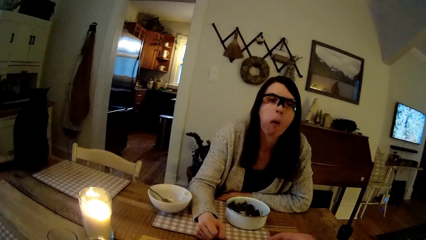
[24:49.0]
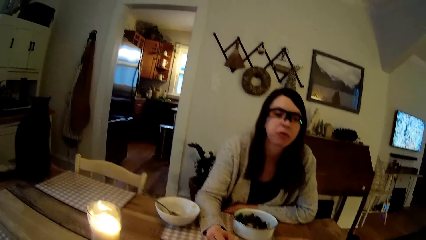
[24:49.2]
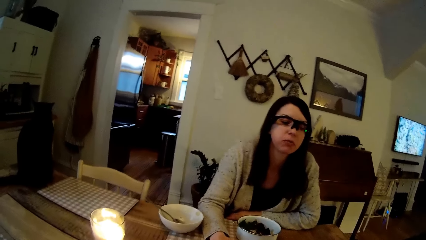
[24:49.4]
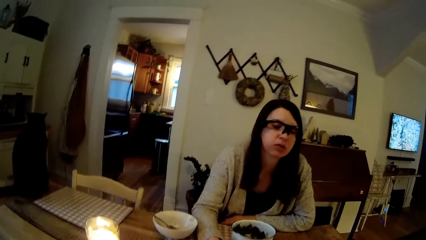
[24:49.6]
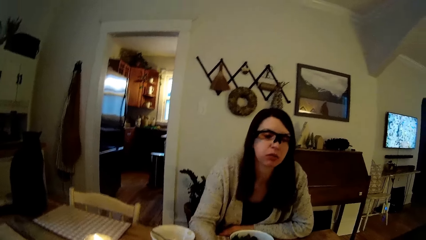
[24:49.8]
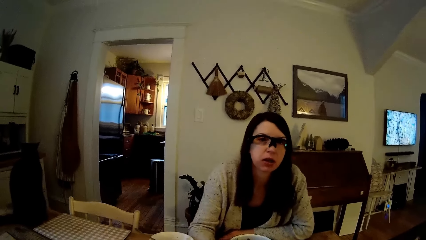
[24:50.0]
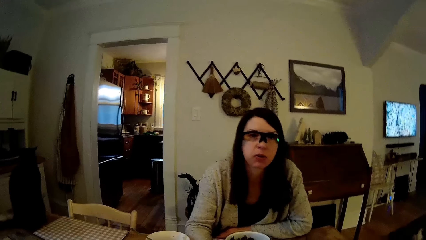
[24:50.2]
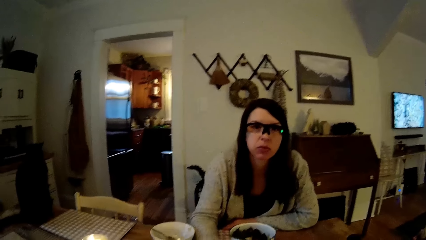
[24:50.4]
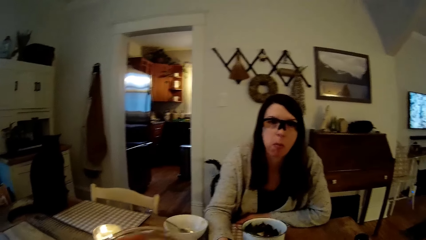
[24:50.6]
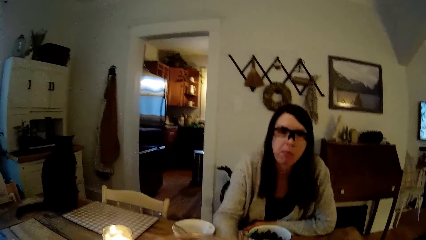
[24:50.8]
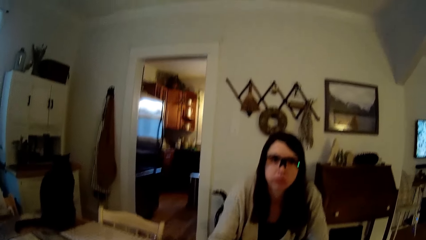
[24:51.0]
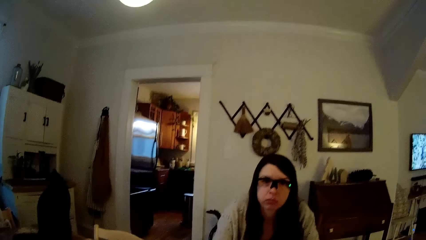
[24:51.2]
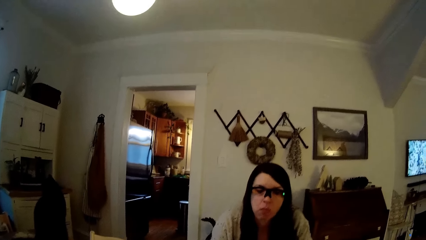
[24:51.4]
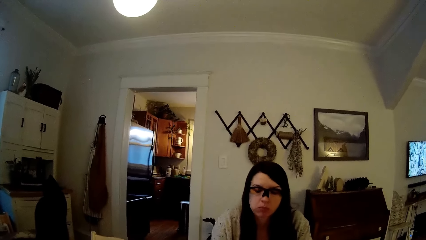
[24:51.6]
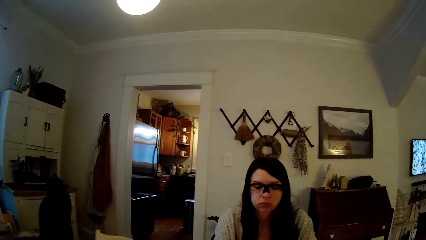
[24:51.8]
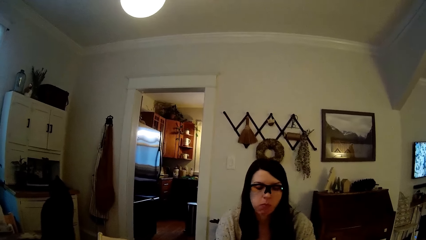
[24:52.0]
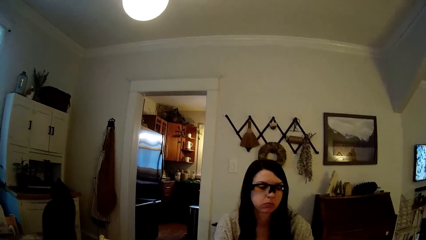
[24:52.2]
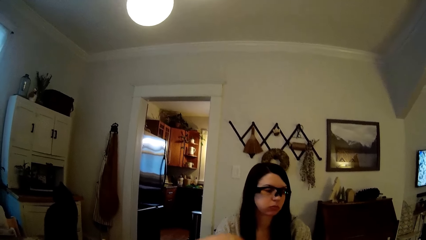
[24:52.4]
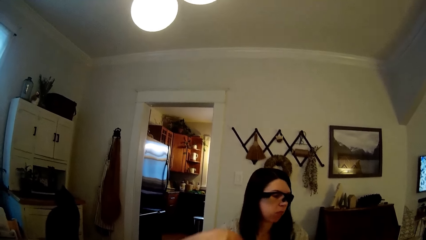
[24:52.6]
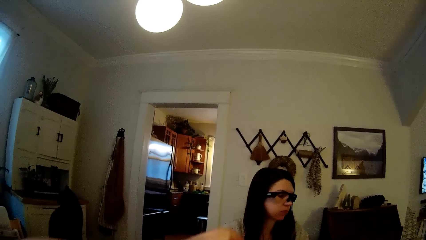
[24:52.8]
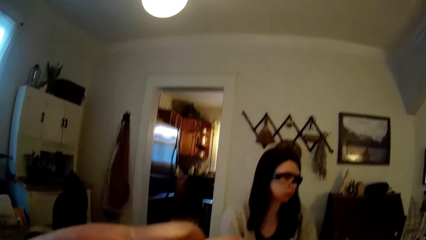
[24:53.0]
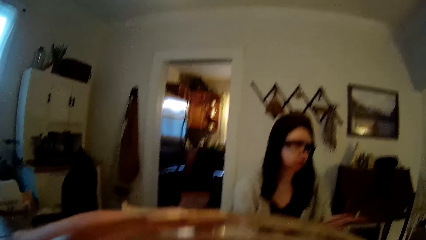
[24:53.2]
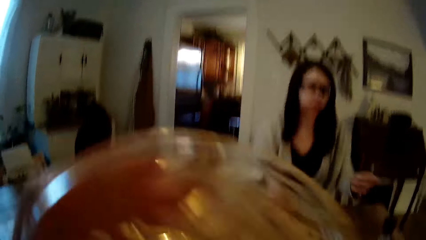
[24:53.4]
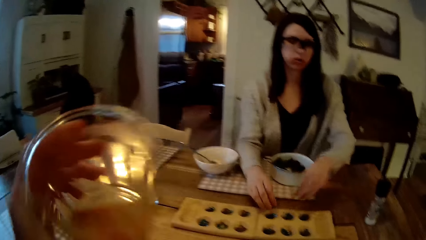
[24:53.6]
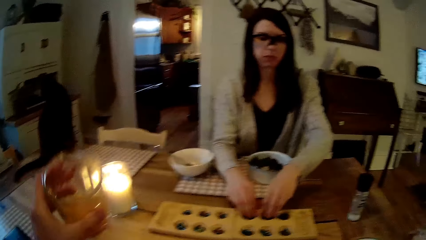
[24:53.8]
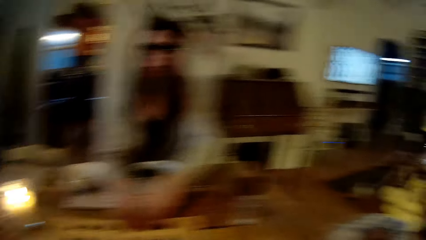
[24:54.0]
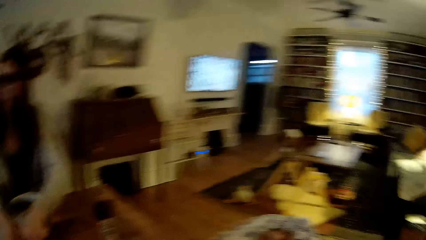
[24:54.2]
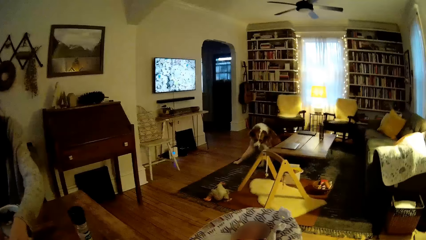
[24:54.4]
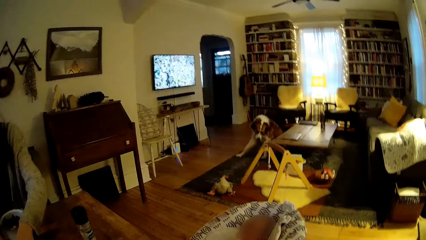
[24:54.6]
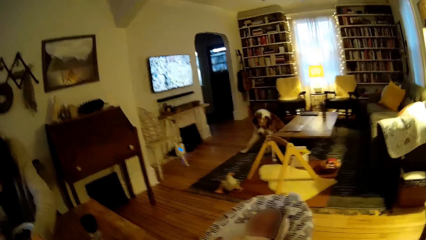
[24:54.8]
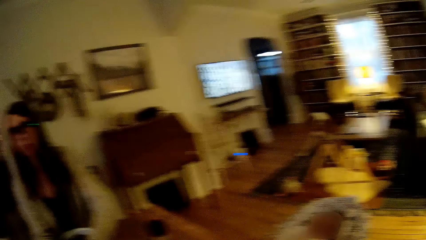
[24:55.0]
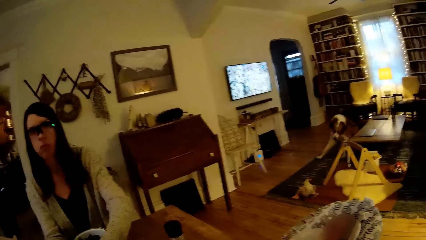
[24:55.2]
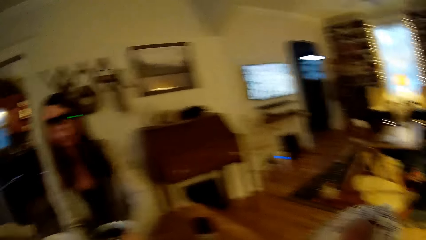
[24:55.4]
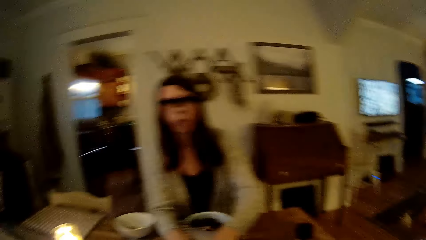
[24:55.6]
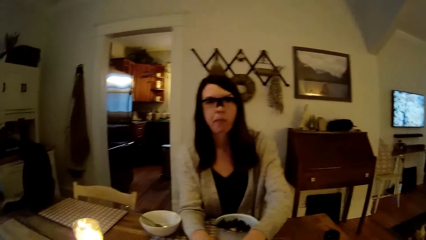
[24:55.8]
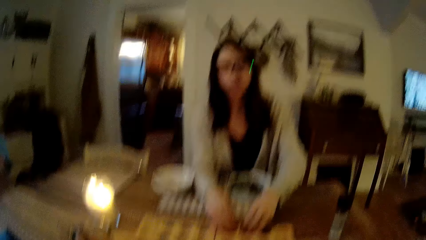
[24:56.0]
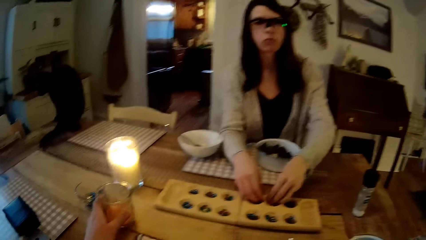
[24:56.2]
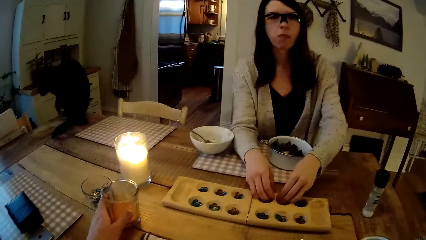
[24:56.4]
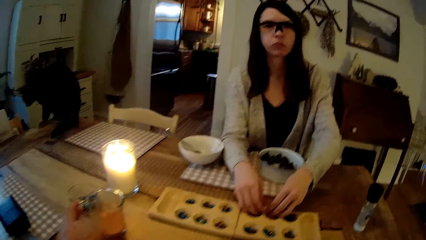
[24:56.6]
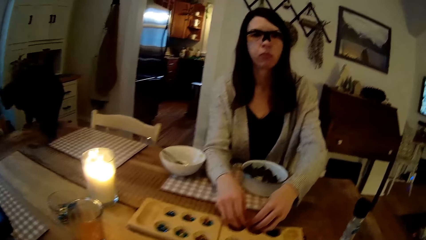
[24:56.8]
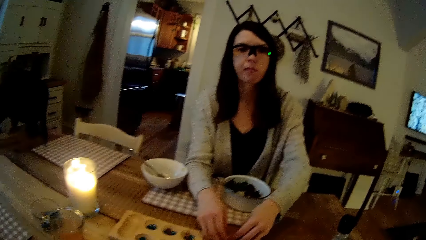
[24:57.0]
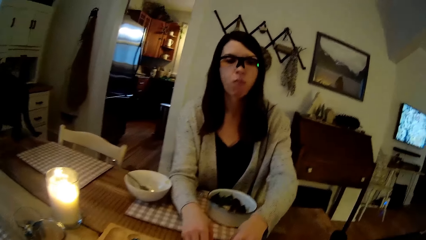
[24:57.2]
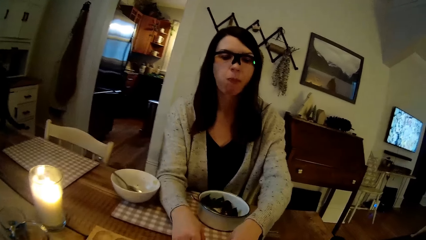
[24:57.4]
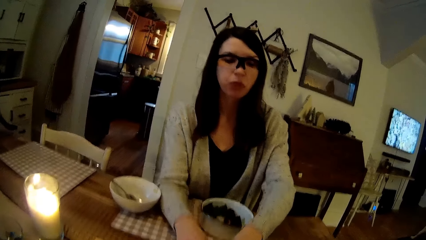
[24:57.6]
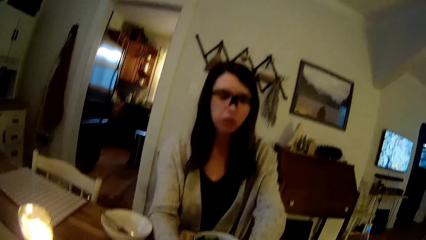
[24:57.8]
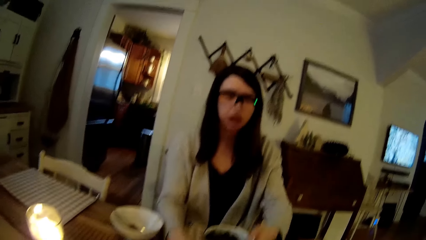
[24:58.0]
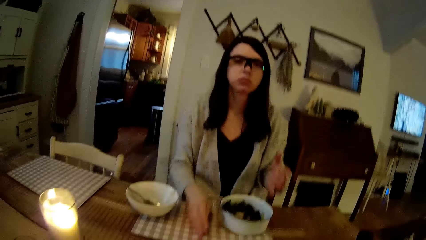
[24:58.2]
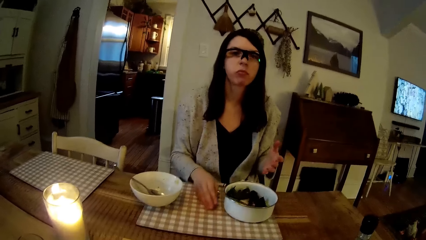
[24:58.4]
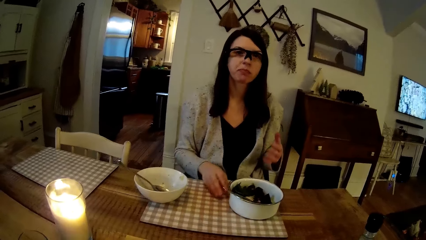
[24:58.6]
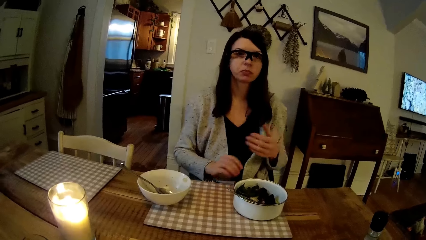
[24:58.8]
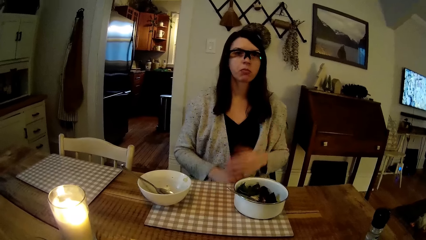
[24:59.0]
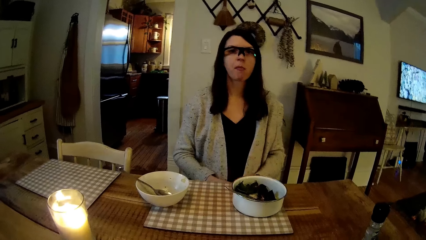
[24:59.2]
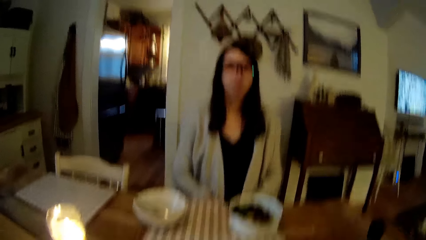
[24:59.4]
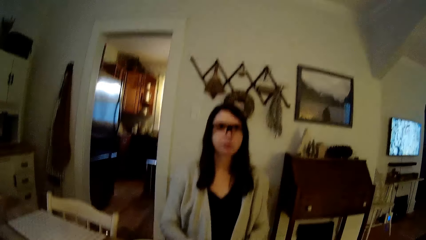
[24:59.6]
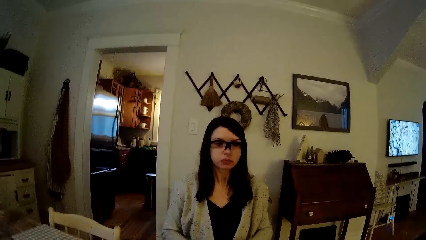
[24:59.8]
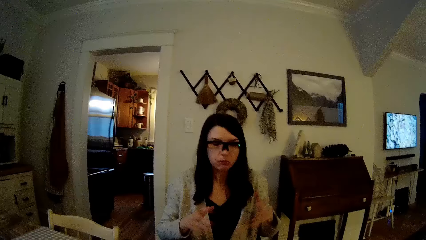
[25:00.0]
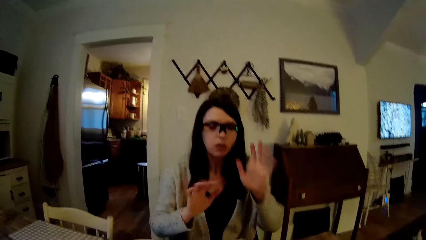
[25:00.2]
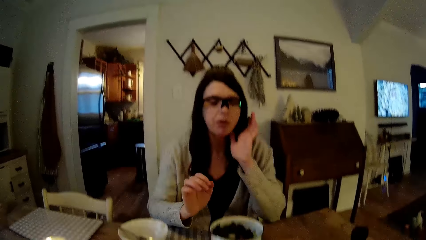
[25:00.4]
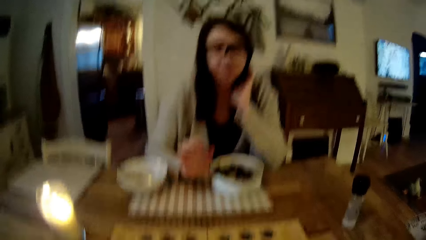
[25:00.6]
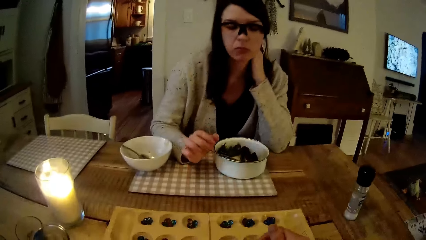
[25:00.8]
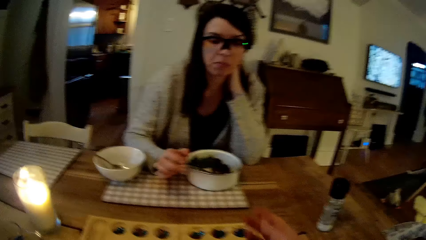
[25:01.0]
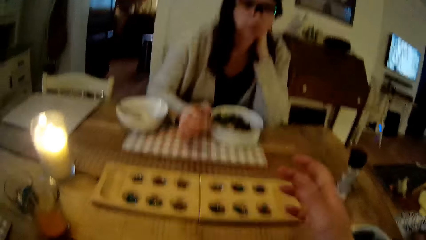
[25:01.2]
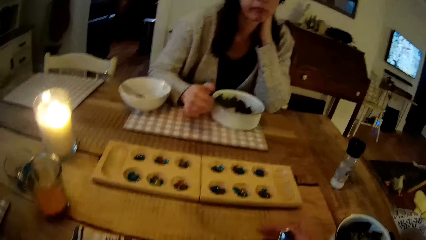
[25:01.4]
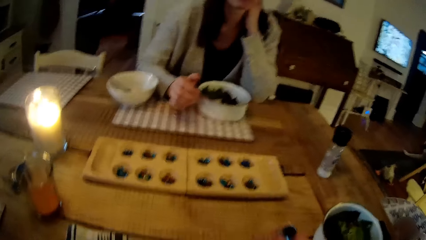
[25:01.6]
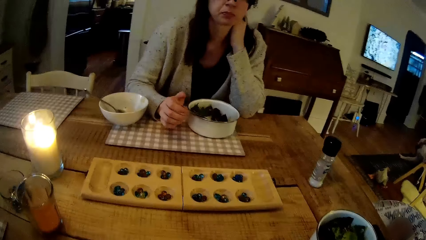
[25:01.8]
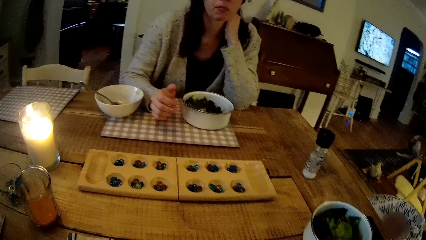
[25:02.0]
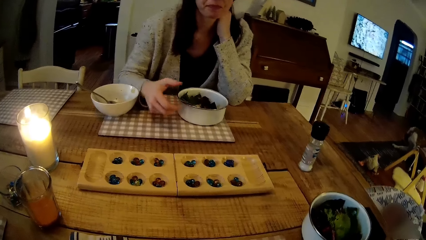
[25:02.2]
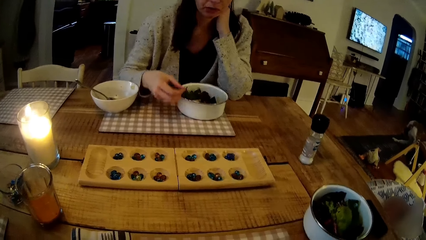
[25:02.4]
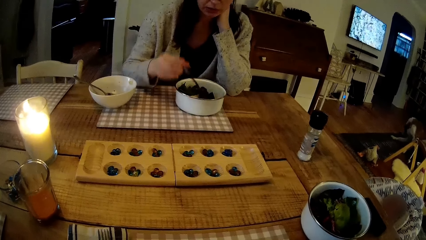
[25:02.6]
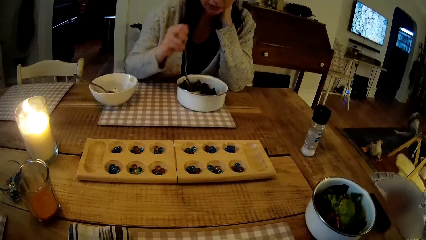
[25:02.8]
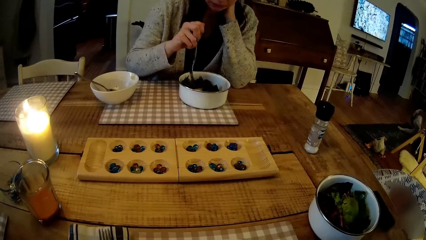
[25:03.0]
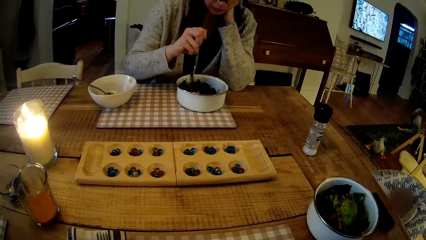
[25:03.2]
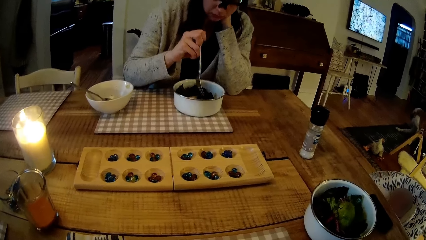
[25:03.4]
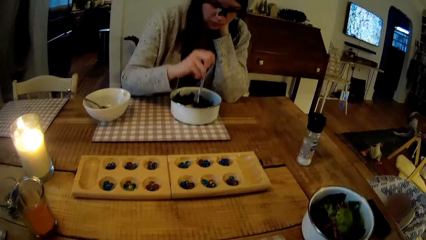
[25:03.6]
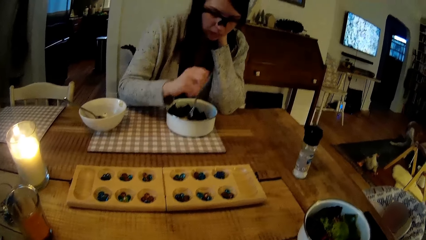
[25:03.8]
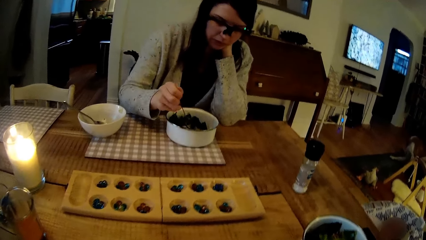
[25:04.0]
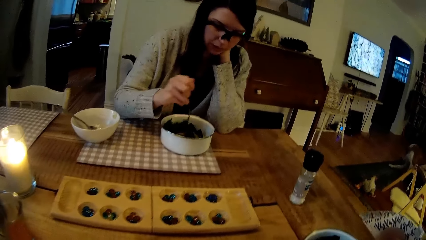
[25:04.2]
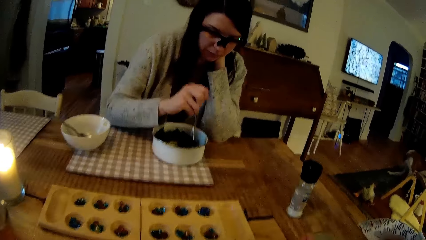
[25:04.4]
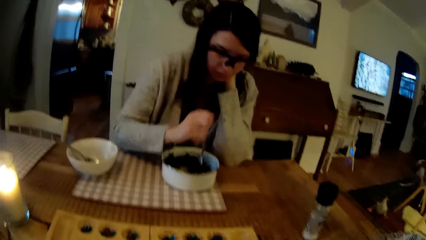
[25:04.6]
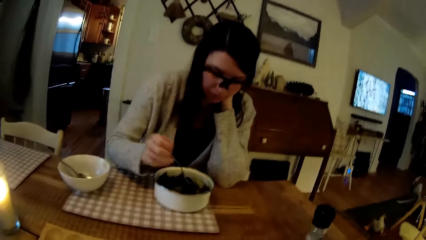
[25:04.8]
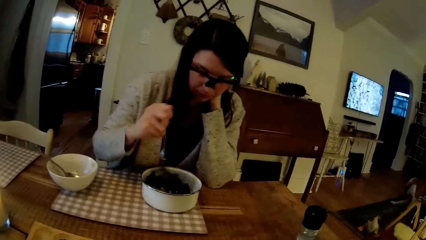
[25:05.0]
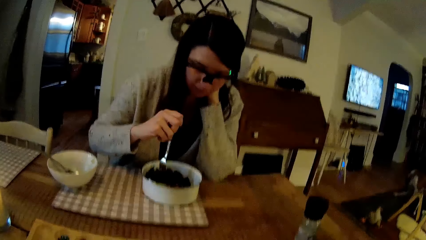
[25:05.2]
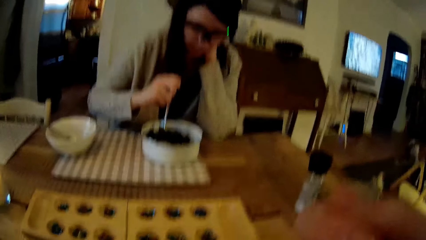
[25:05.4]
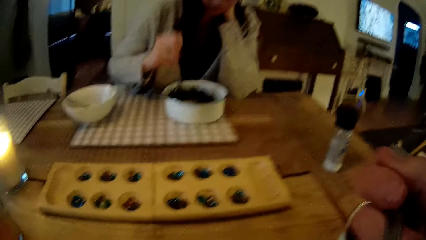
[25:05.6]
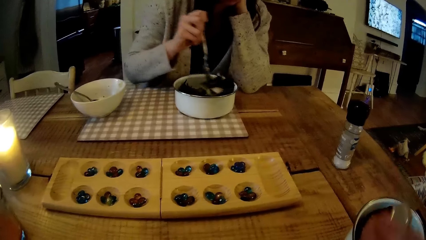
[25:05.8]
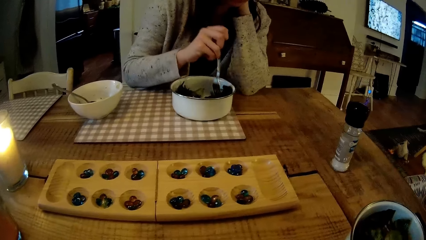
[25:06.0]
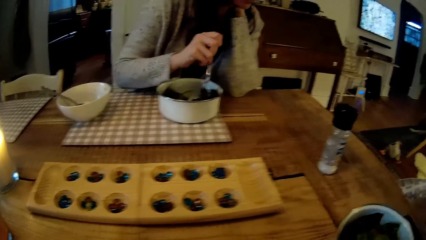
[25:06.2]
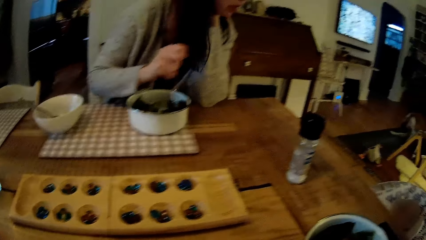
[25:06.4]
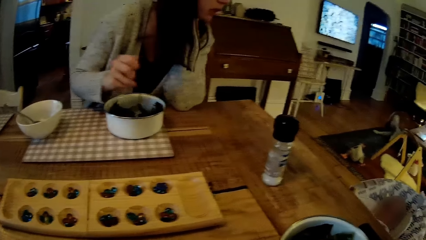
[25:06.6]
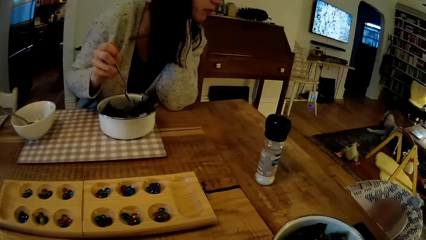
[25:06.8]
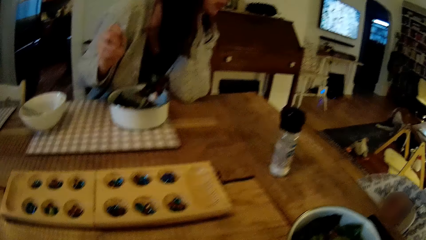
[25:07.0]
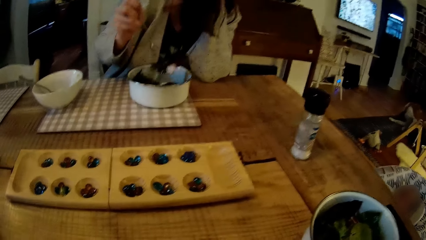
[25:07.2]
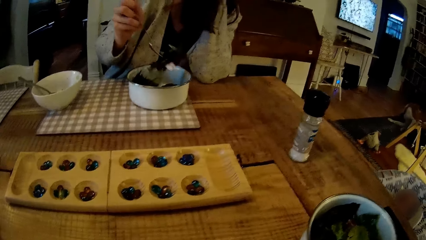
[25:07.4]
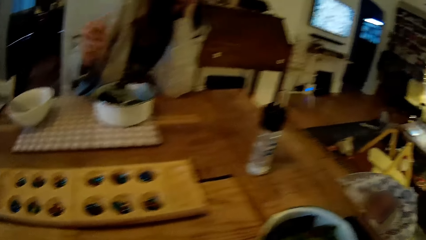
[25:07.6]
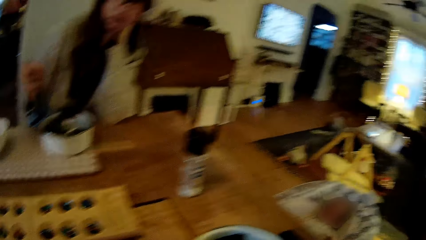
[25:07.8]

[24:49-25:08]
A woman interacts with the camera wearer. The woman picks the seeds from the wooden board with her right hand. The camera wearer holds a cup in his left hand. The woman rearranges the Awele seeds in the Awele board with both hands. The camera wearer drops the cup in his left hand on the table. The woman drops the seeds into the wooden board from both hands, moves her hands, and holds her neck with her hand. The camera wearer moves his hand. He holds a spoon with his right hand. The woman holds the fork with her right hand, picks vegetables from the bowl on the table with the fork in her right hand, and eats the vegetables from the bowl on the table with the fork in her right hand. The camera wearer eats the vegetables with the spoon in his right hand.
